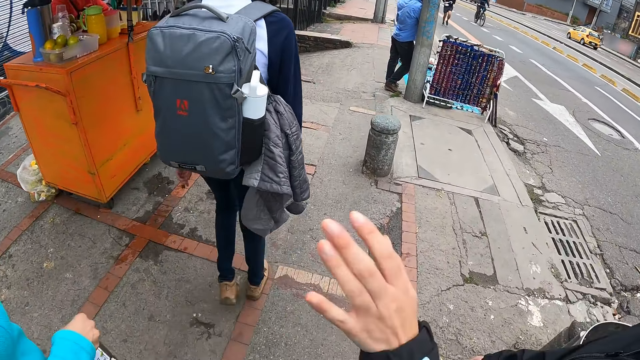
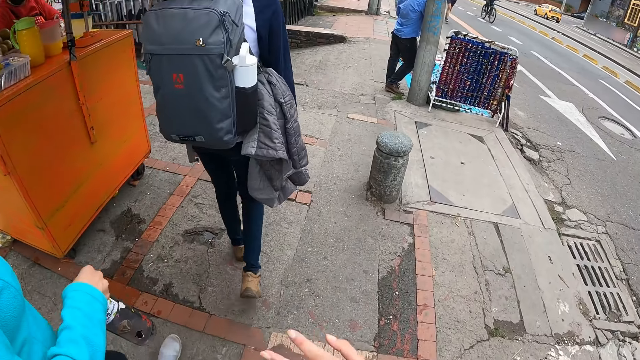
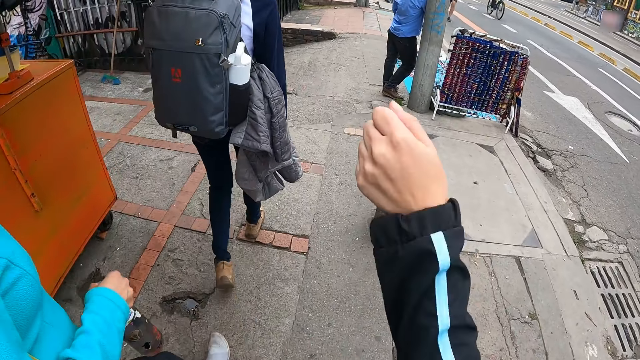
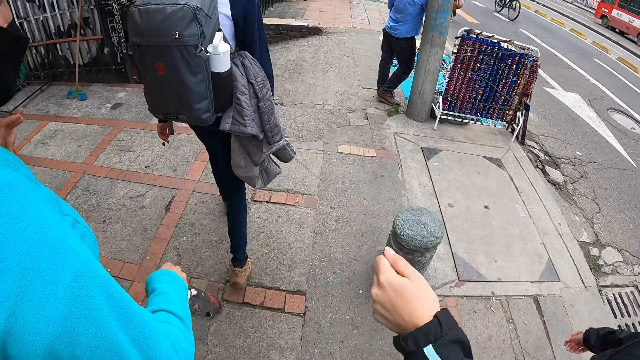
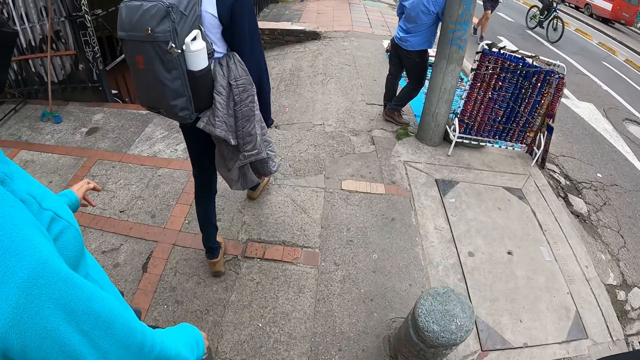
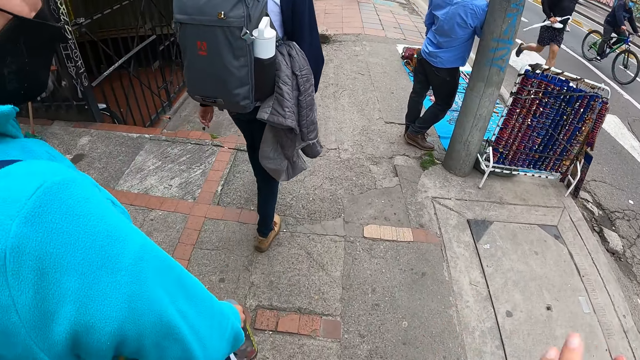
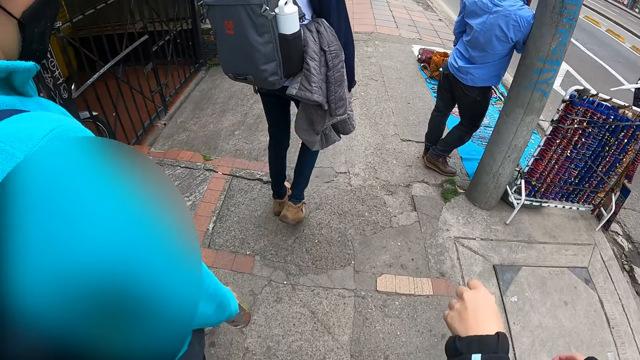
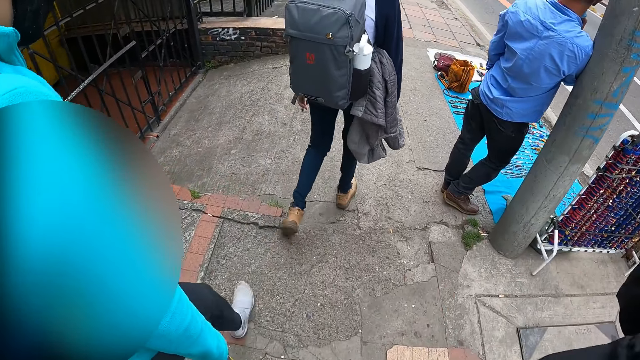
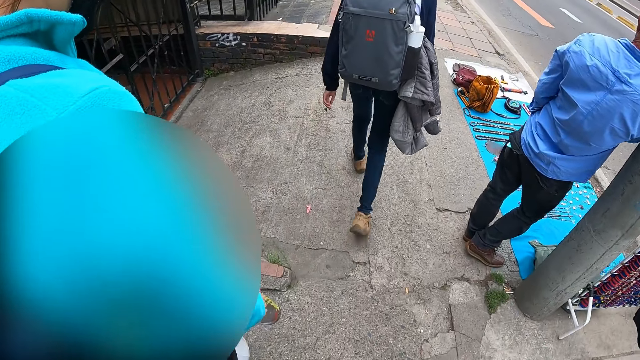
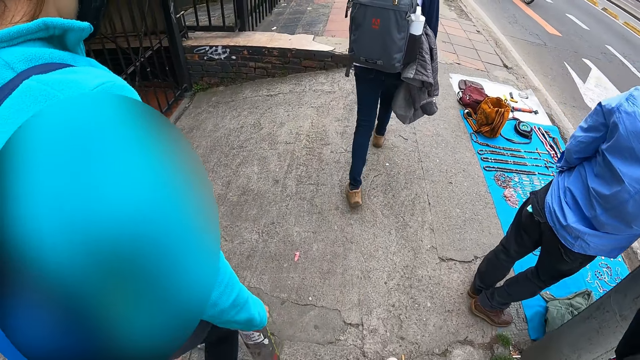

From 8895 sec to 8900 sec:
The woman interacts with another woman.

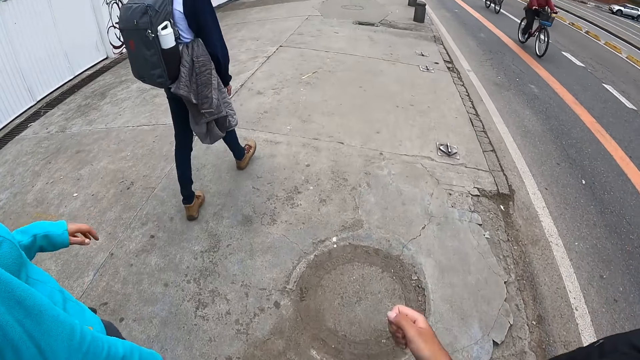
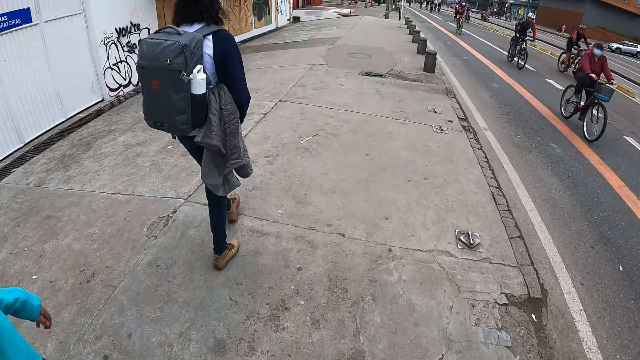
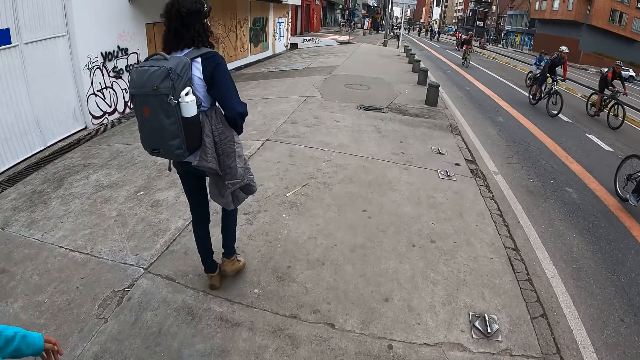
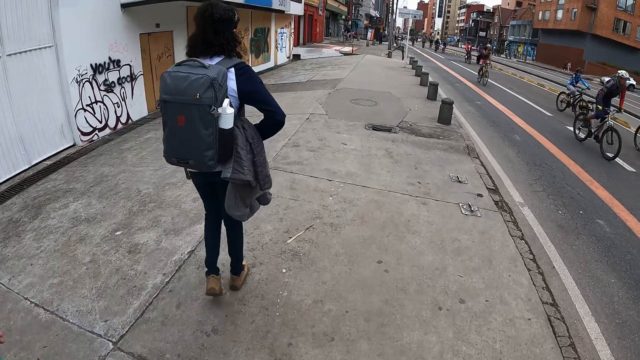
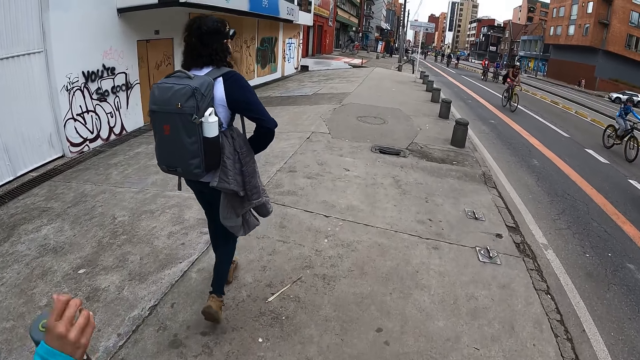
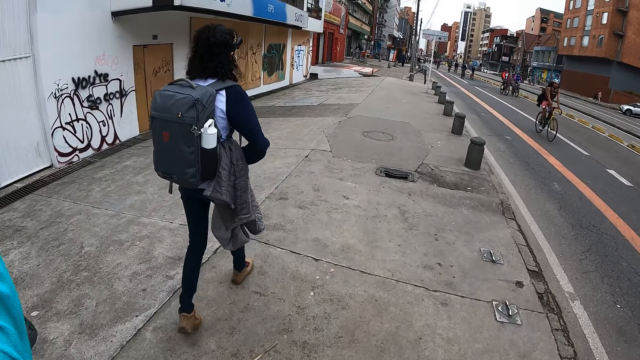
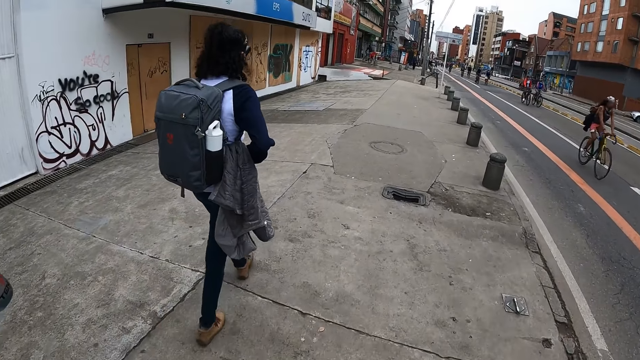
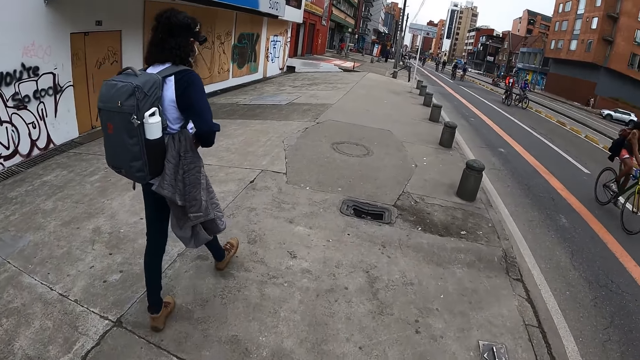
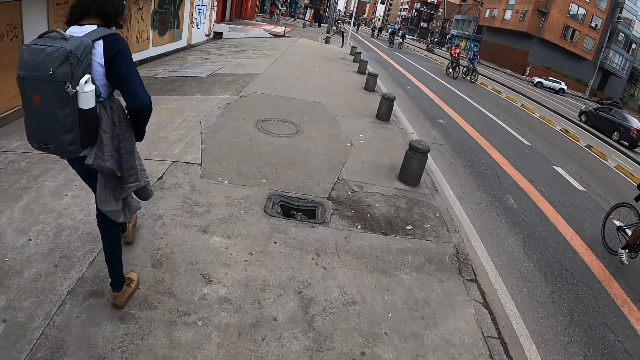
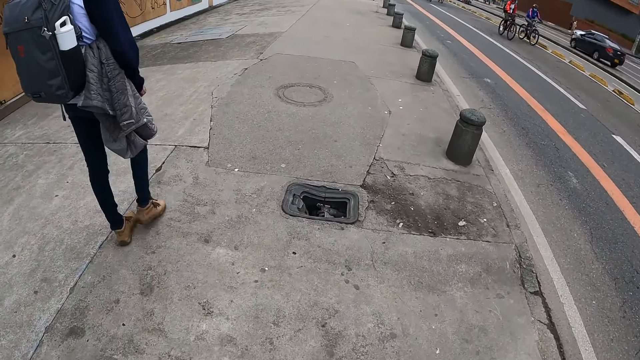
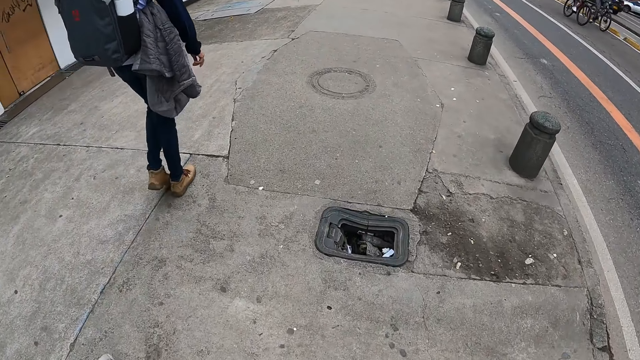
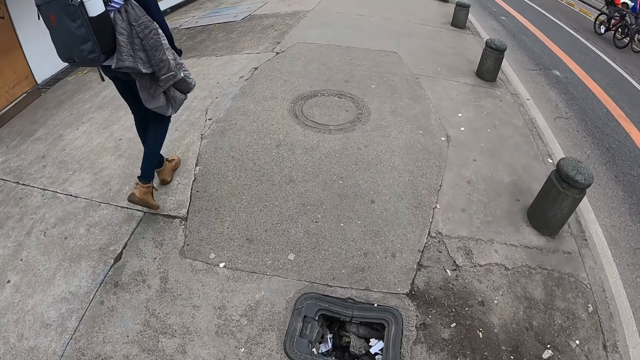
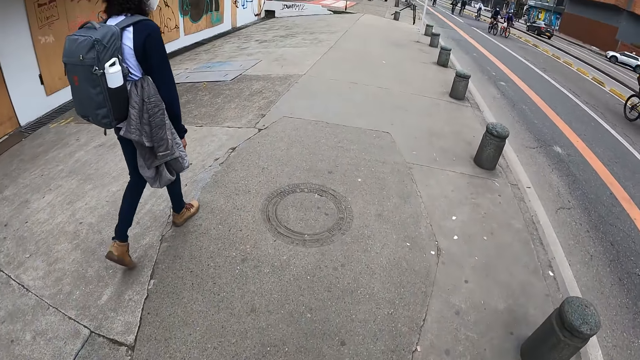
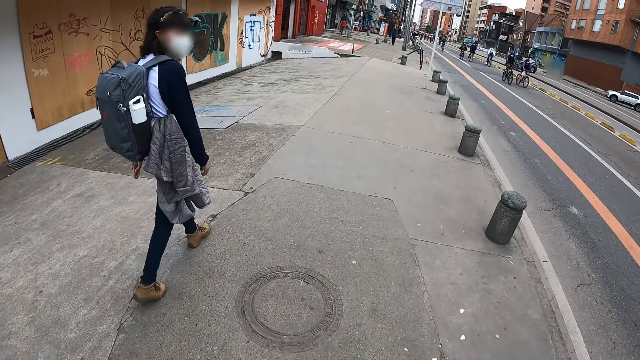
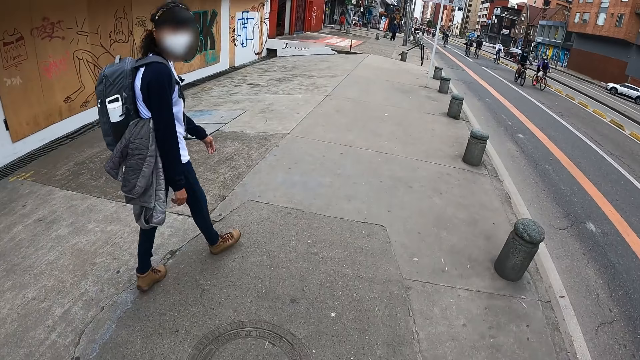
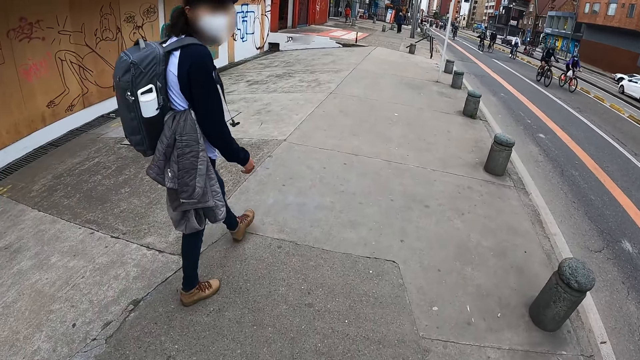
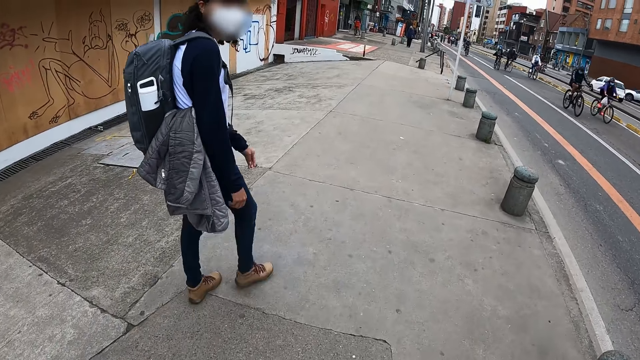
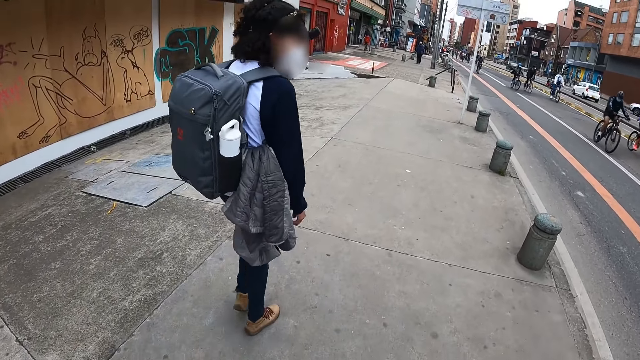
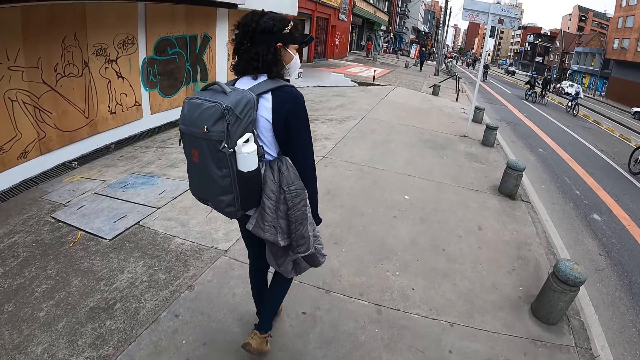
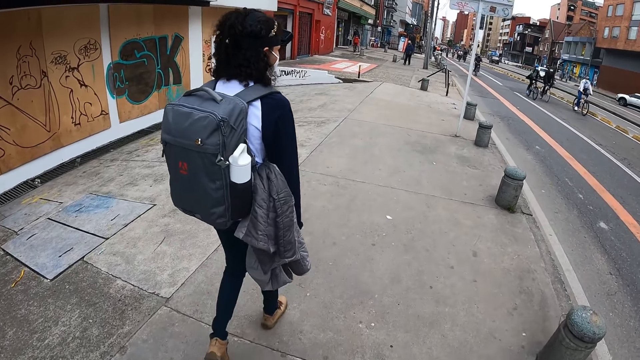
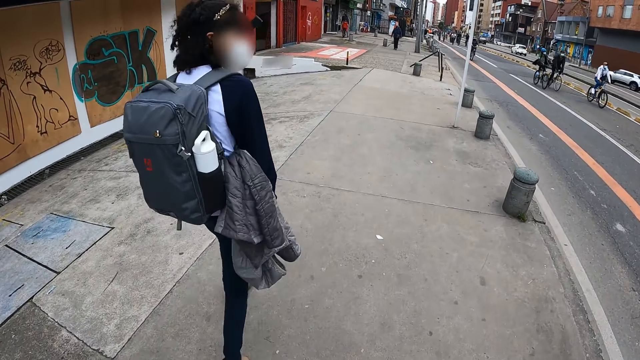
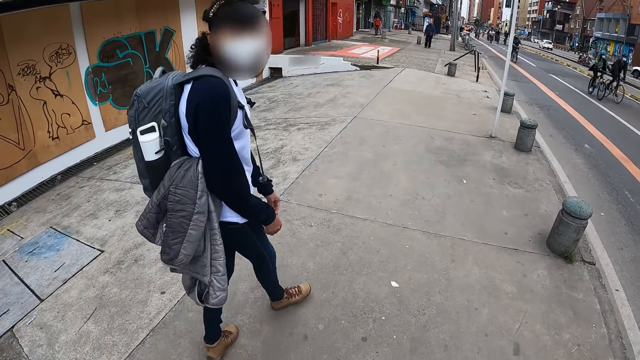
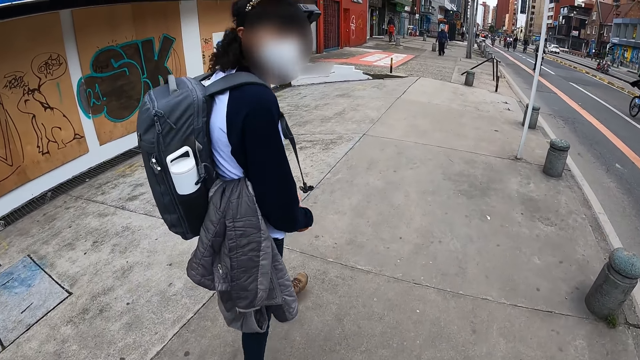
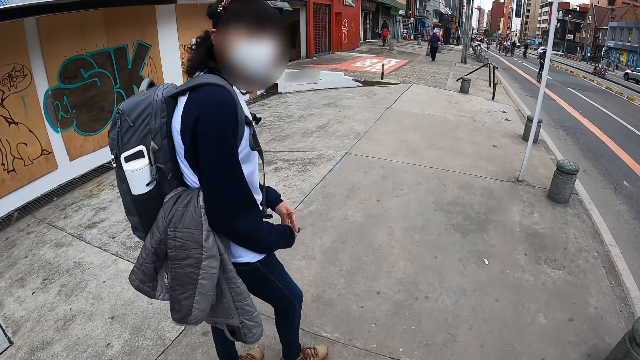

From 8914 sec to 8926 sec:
The woman adjusts her camera with her right hand. The camera wearer interacts with another woman.

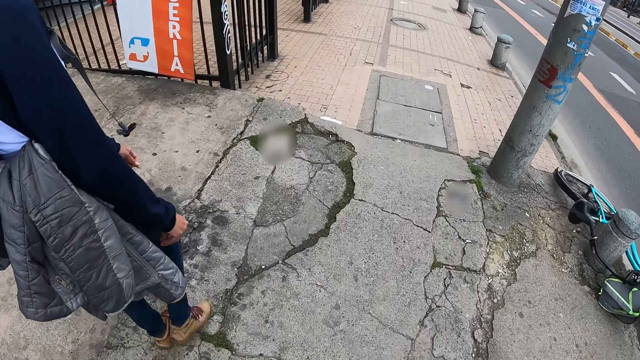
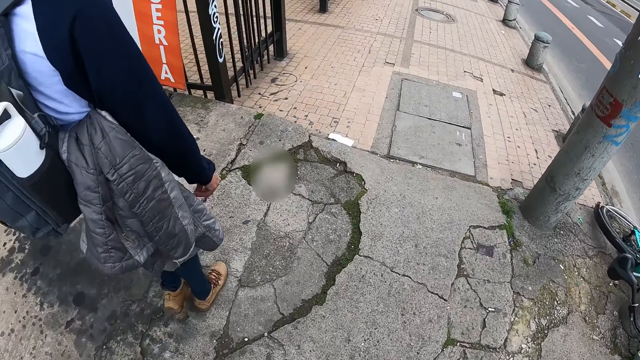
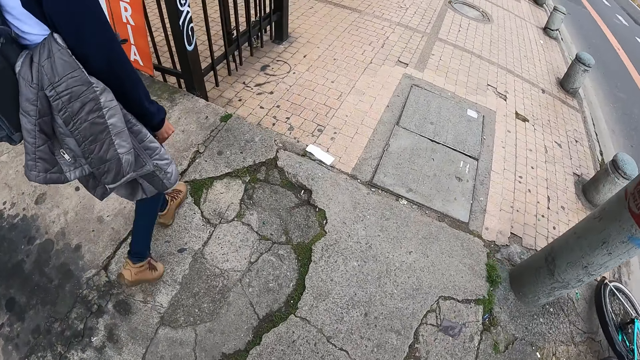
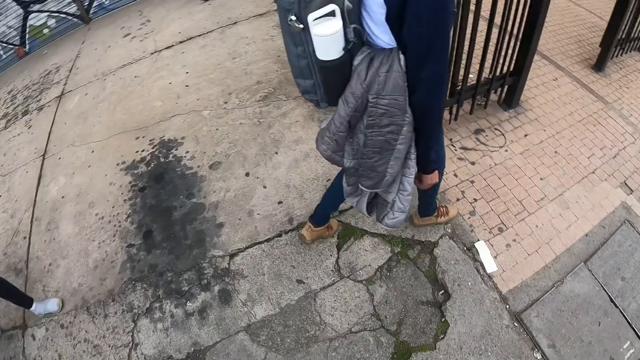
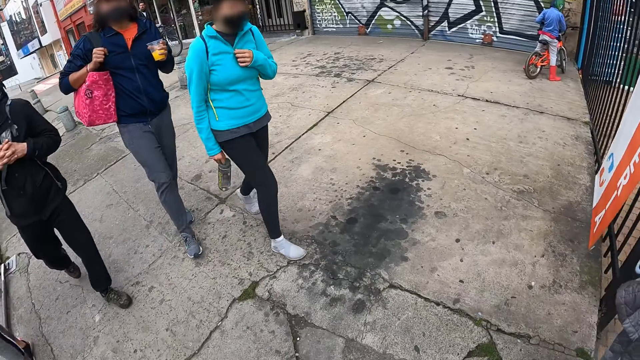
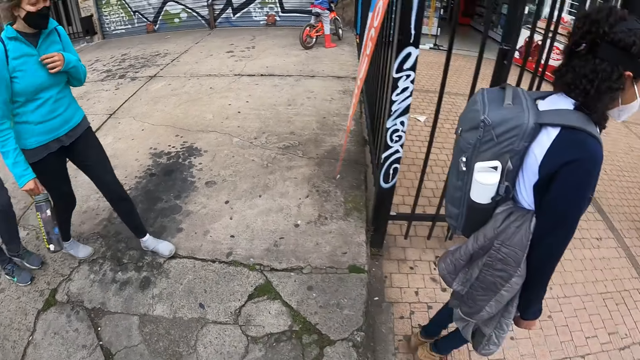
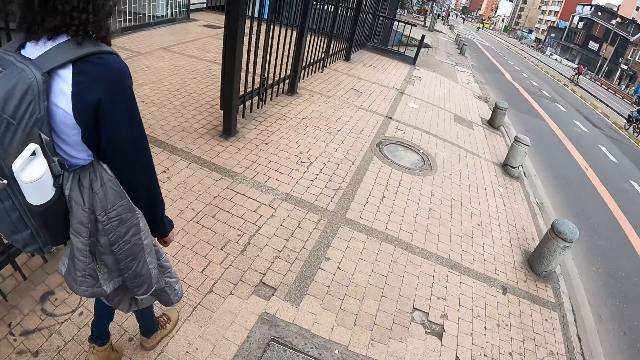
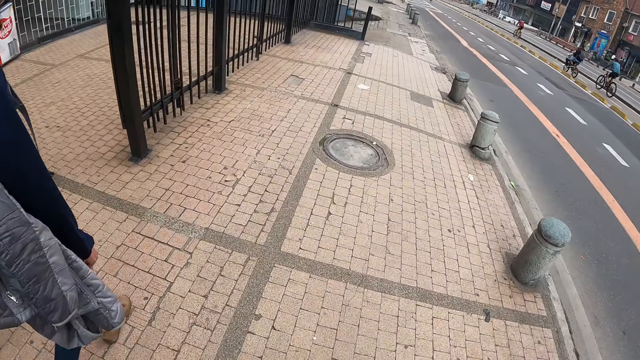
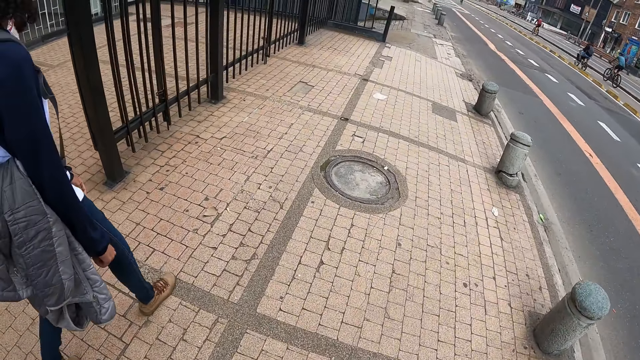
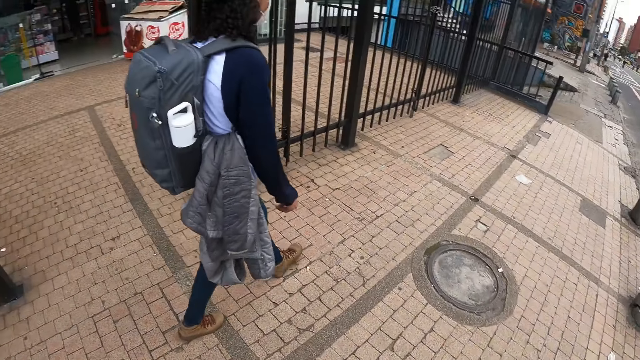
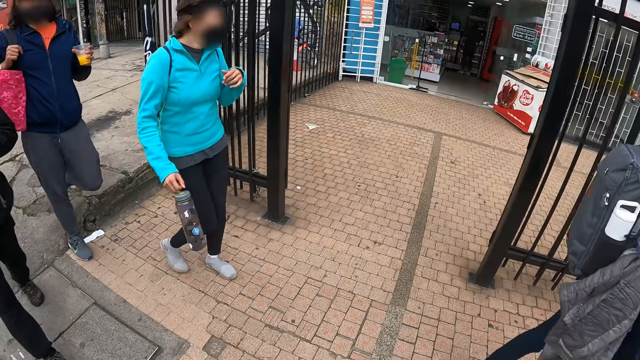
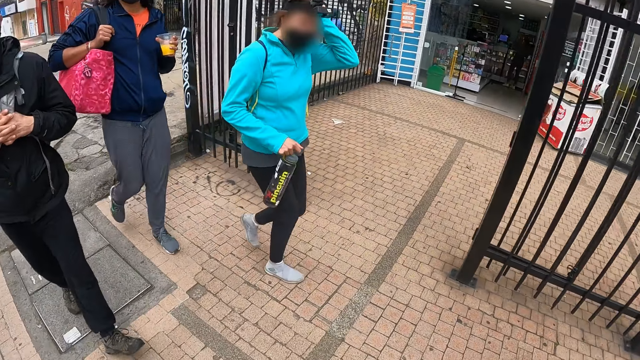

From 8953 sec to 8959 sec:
A man holds a cup in his left hand. The camera wearer looks around. The woman touches her hair with her left hand.
